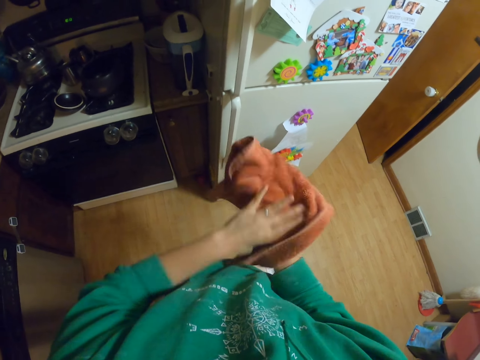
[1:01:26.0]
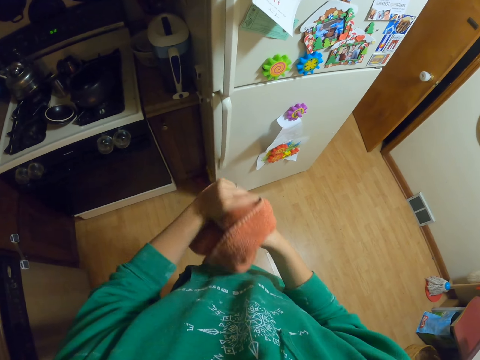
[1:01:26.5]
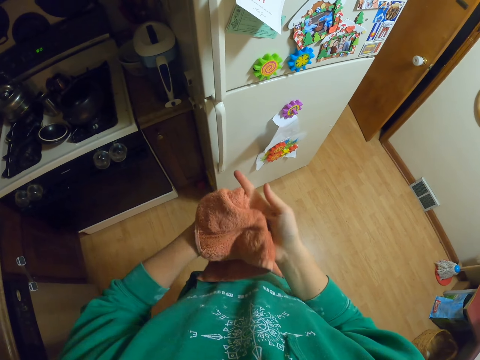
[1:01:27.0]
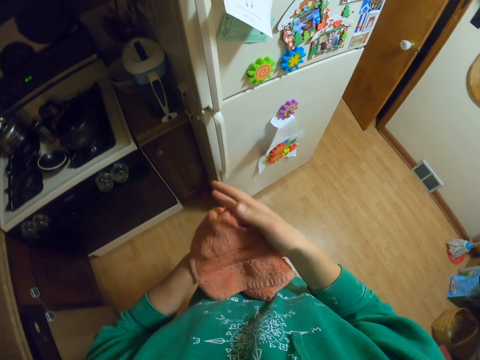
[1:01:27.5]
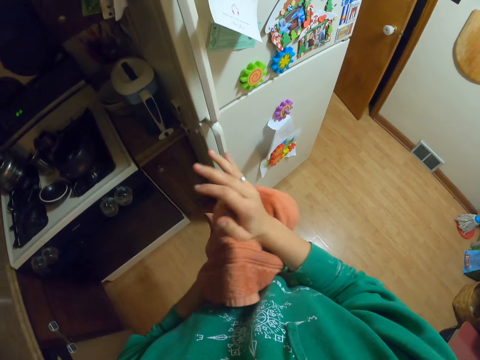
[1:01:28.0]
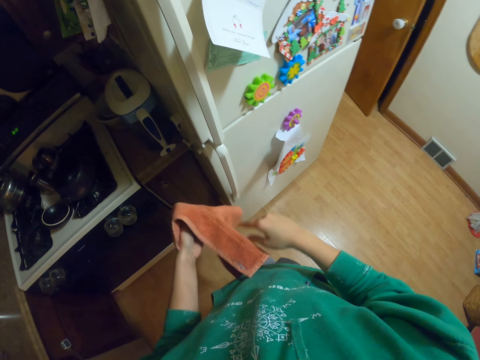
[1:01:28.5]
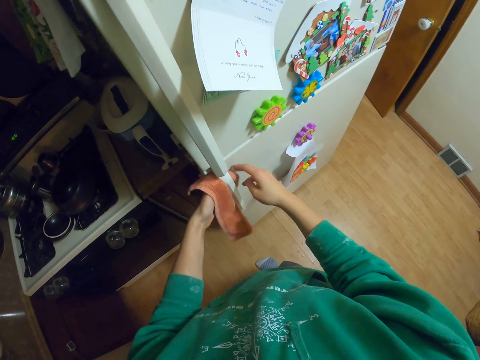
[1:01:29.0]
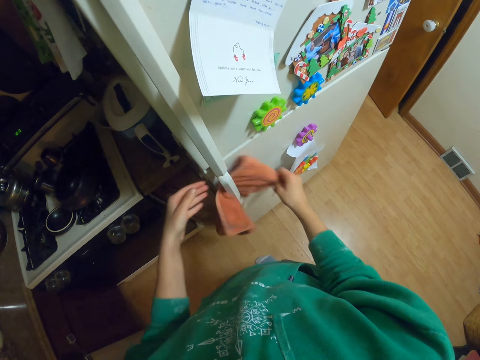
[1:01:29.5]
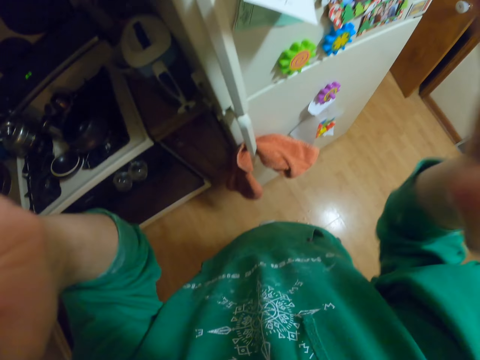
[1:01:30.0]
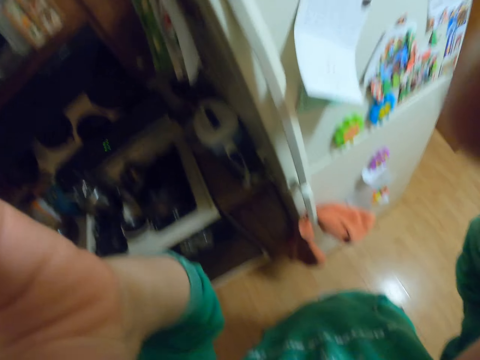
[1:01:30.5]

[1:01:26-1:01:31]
The camera wearer puts the towel on the fridge handle. They adjust the camera.
